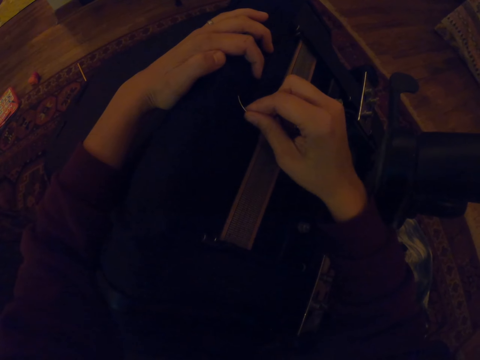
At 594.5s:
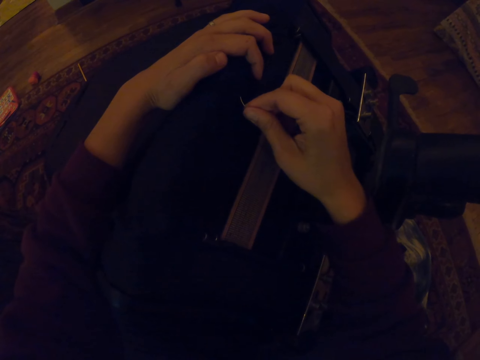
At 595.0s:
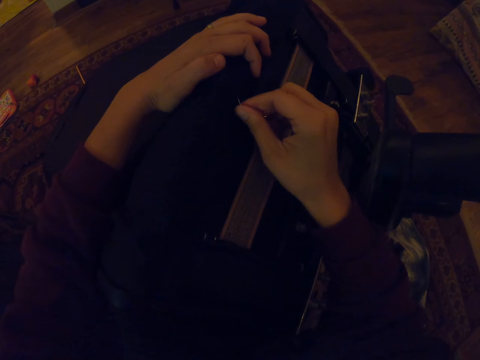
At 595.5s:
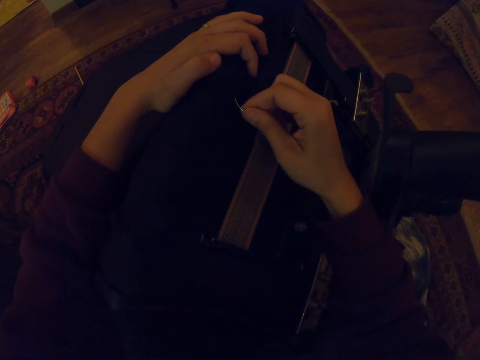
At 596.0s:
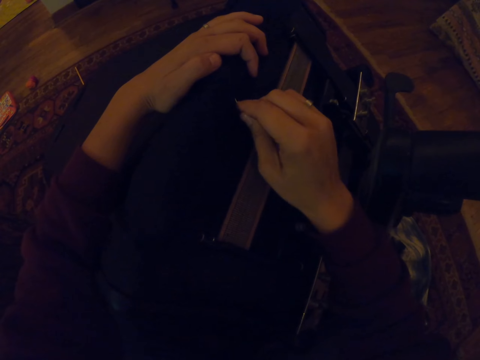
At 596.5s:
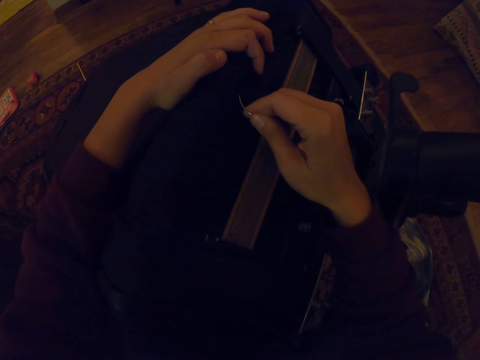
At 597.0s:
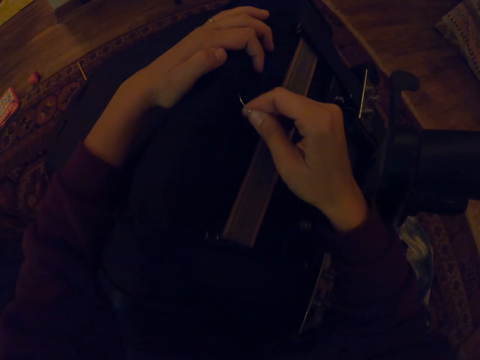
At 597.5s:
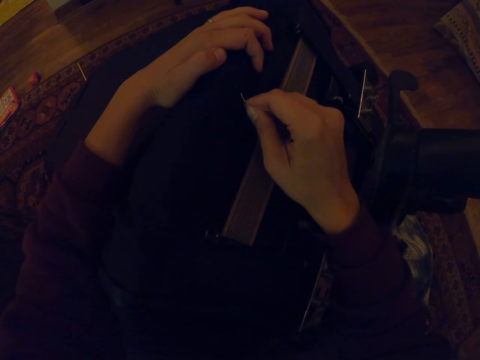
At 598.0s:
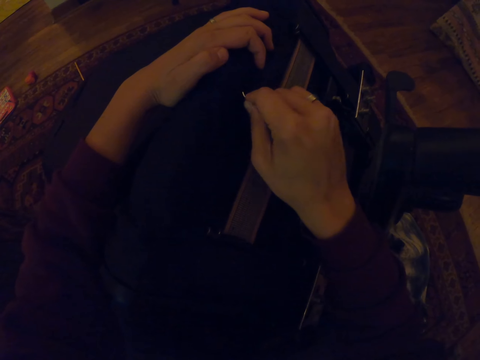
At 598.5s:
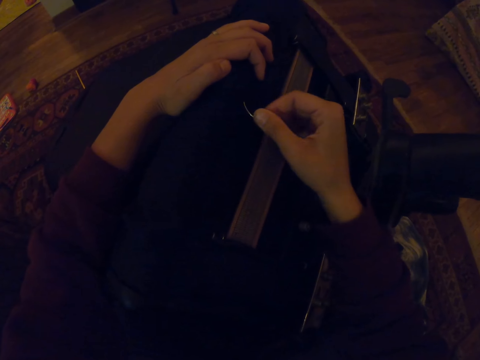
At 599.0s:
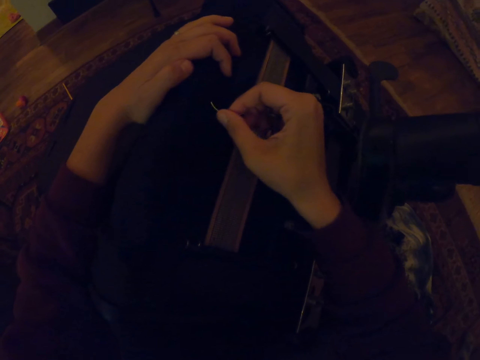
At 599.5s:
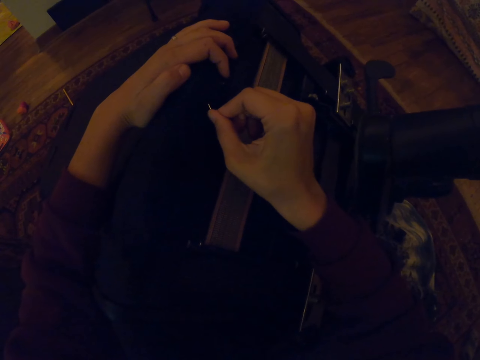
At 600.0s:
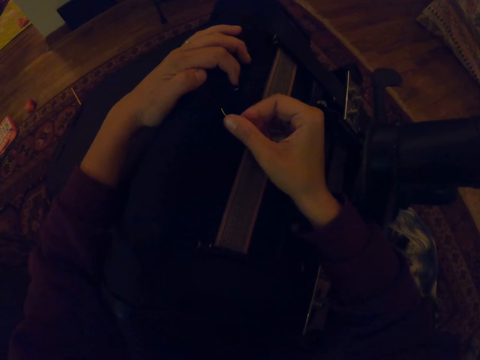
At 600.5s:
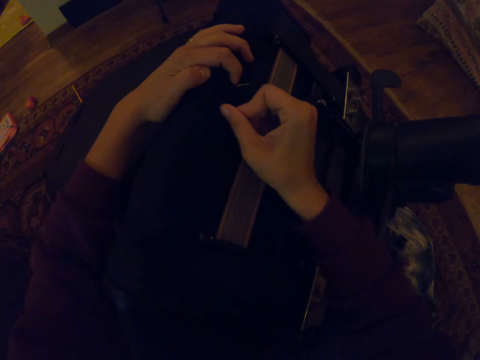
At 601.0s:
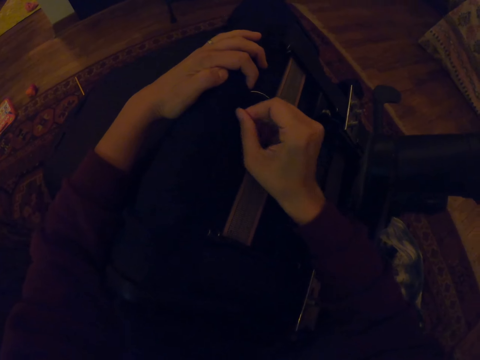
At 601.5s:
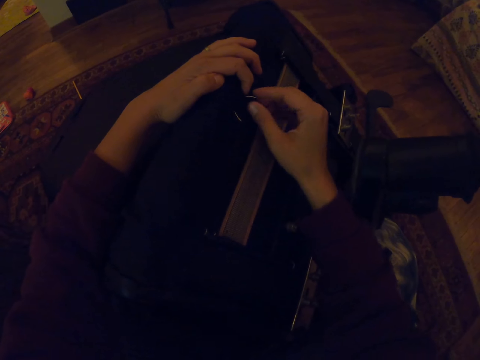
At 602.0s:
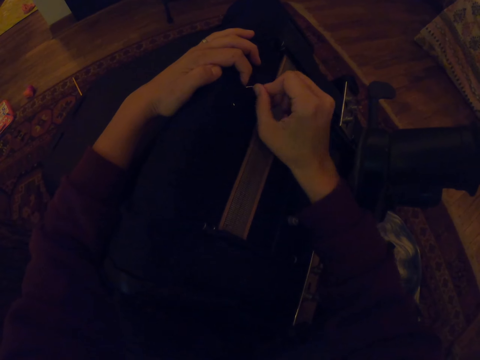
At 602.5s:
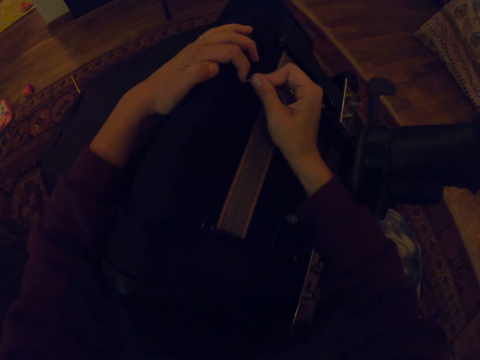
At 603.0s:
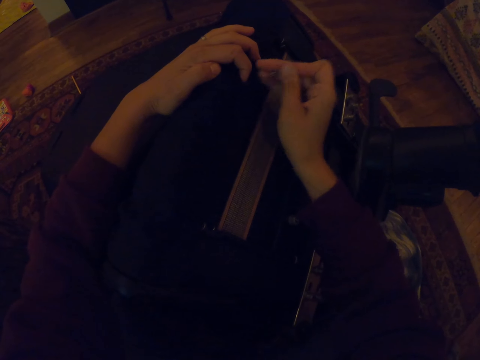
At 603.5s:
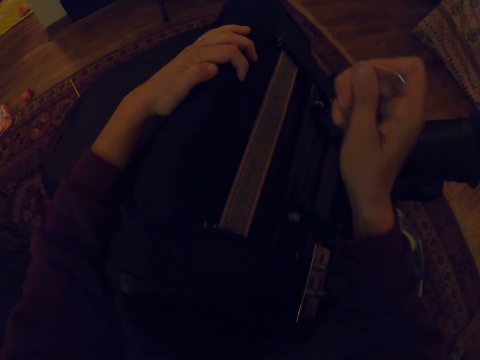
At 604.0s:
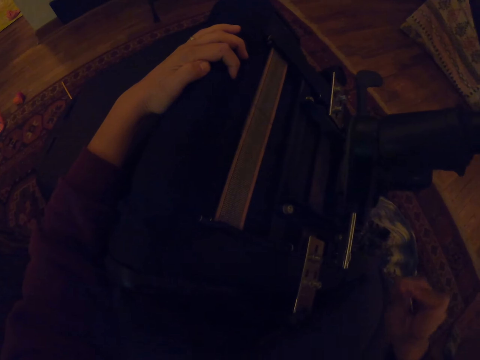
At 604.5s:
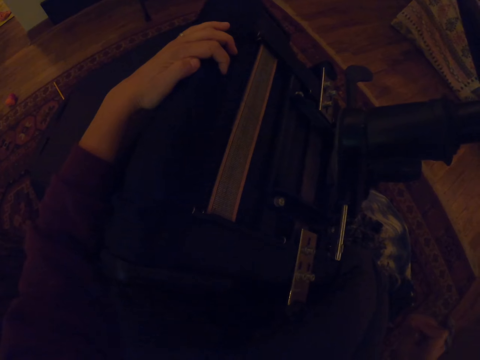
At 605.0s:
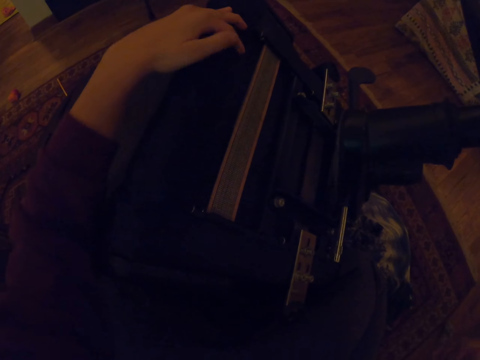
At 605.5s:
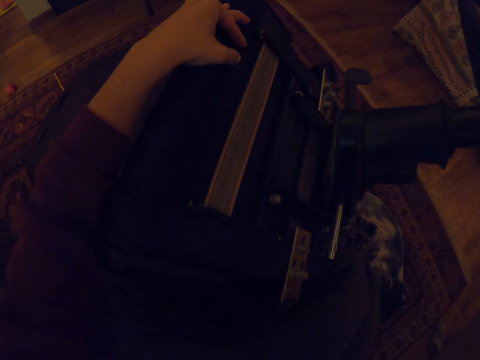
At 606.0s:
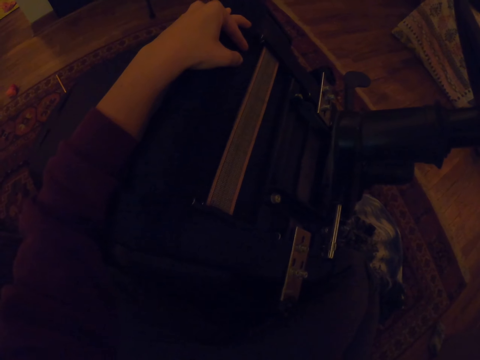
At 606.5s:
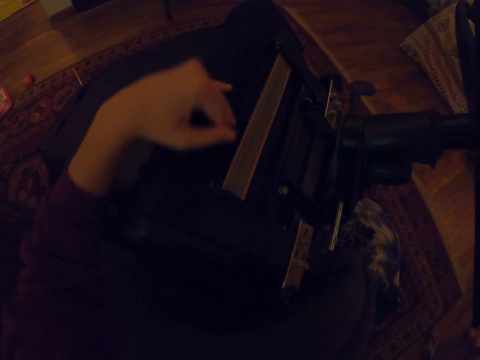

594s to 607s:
The camera wearer stretches the thread.

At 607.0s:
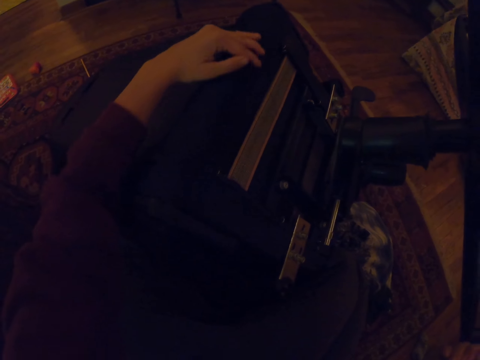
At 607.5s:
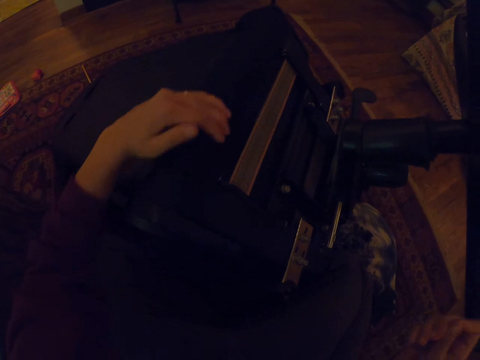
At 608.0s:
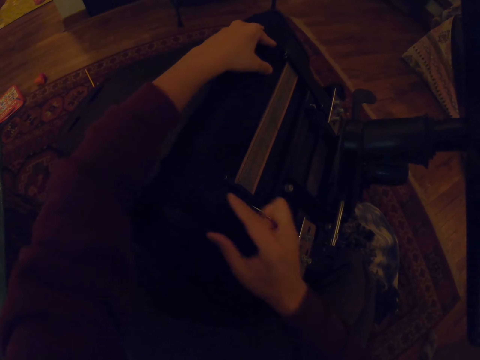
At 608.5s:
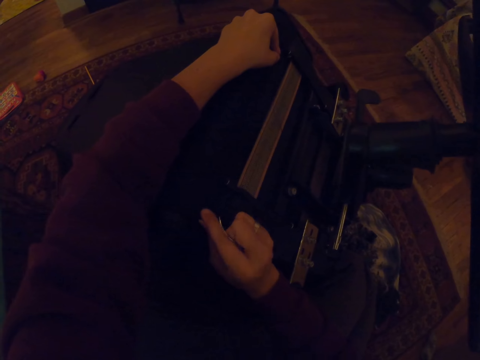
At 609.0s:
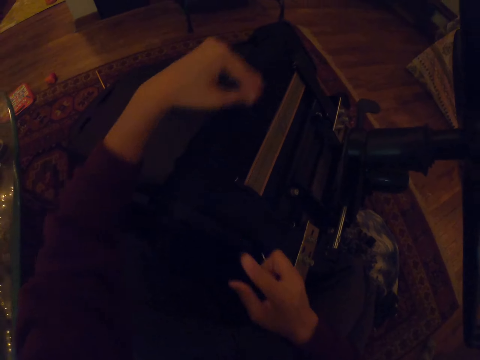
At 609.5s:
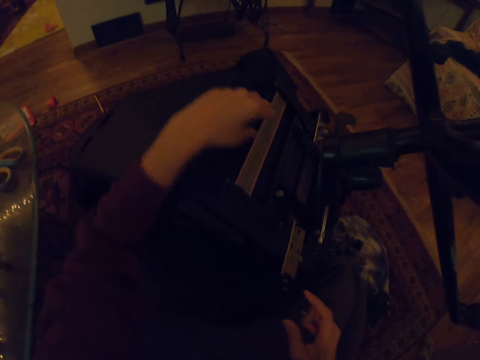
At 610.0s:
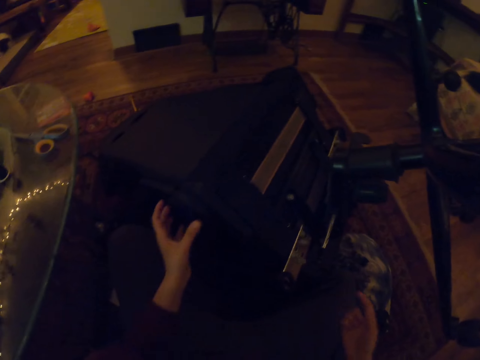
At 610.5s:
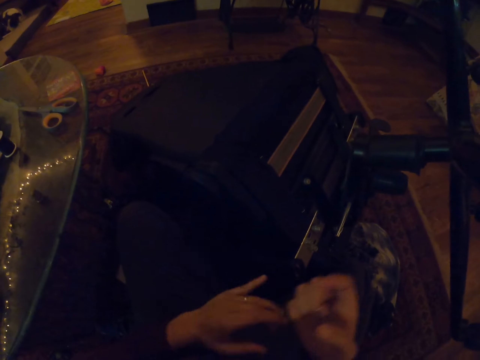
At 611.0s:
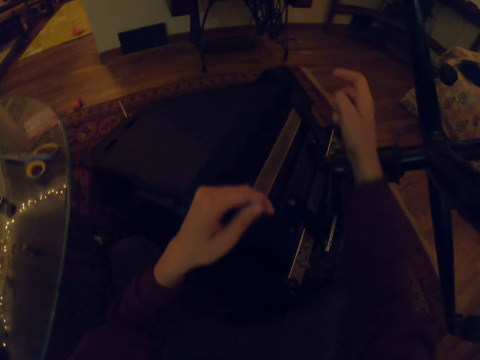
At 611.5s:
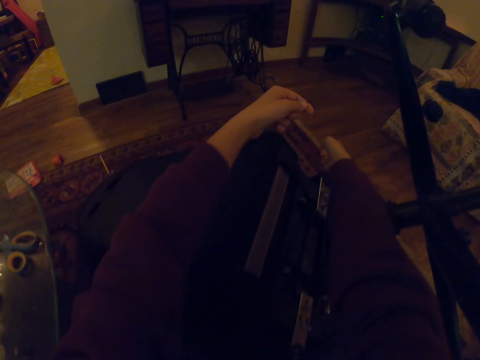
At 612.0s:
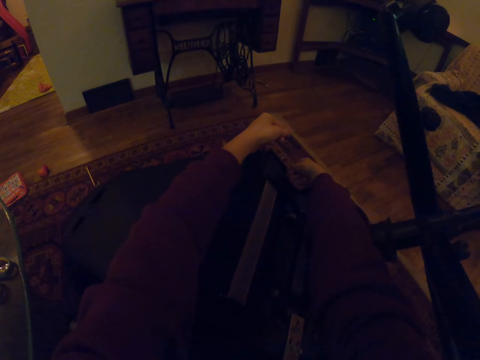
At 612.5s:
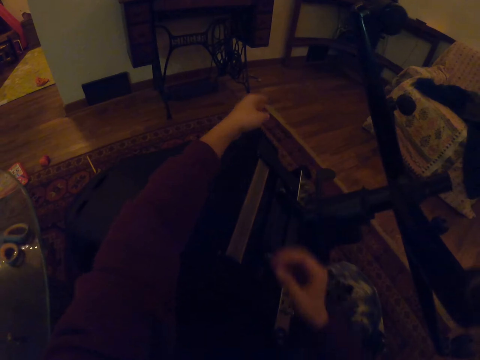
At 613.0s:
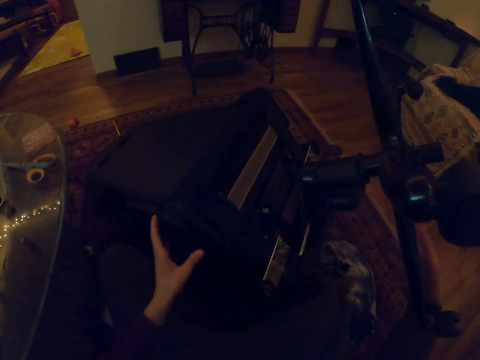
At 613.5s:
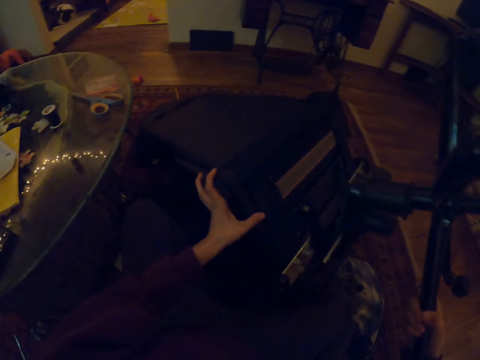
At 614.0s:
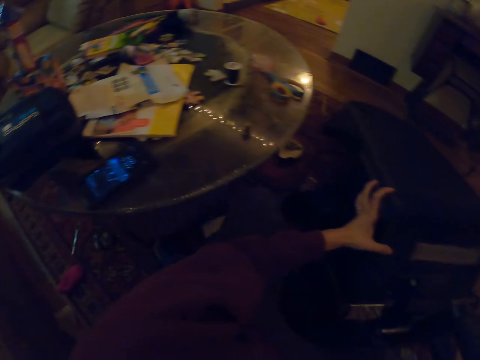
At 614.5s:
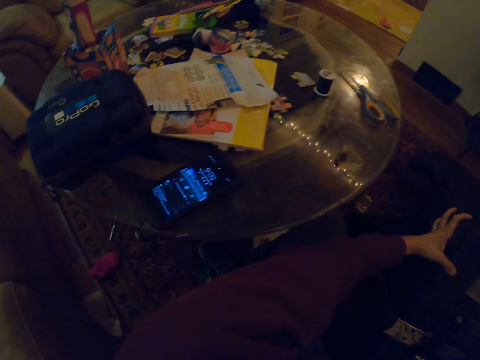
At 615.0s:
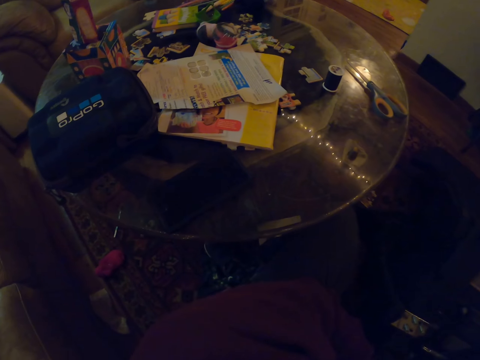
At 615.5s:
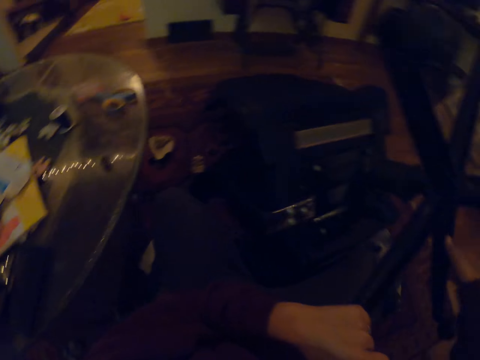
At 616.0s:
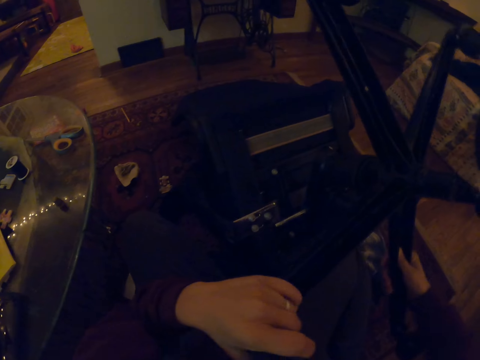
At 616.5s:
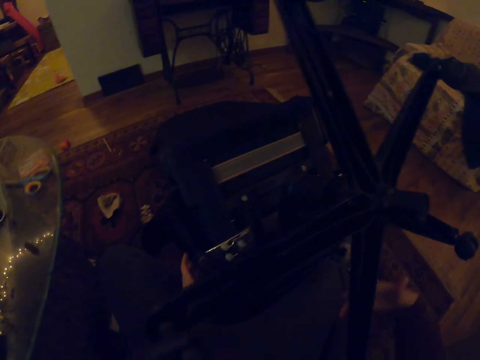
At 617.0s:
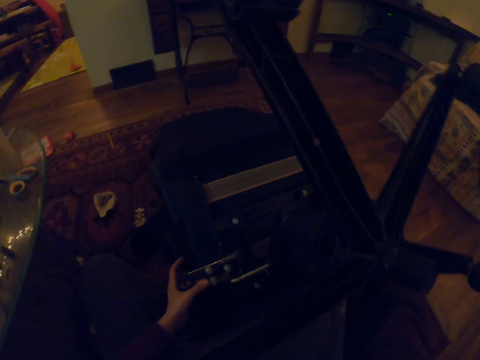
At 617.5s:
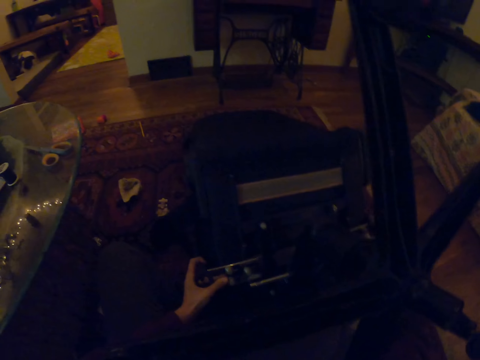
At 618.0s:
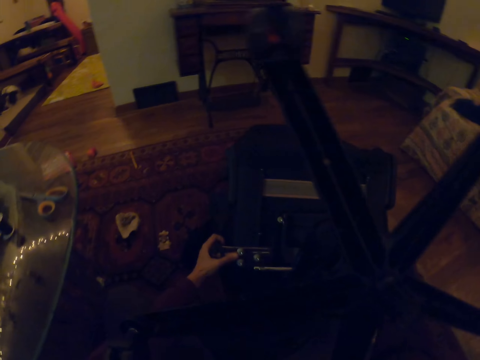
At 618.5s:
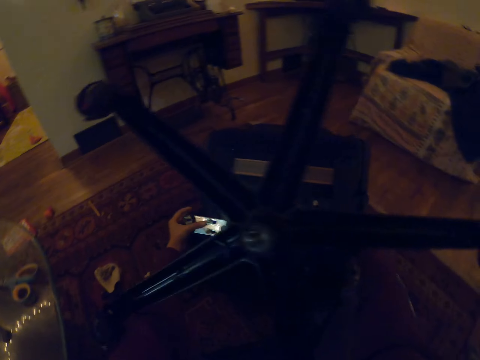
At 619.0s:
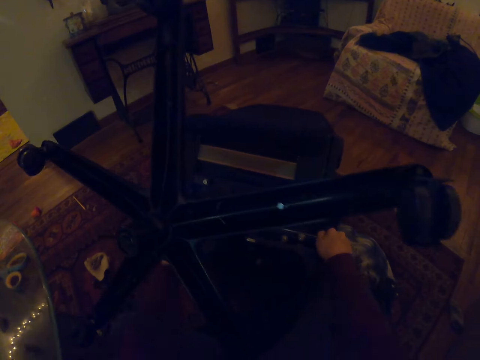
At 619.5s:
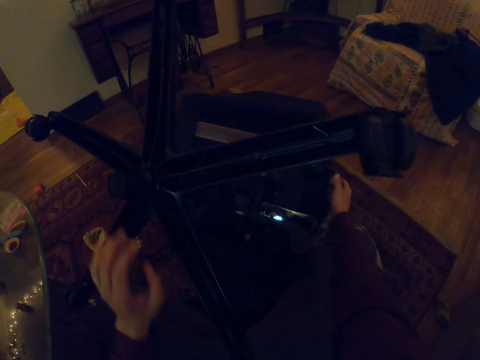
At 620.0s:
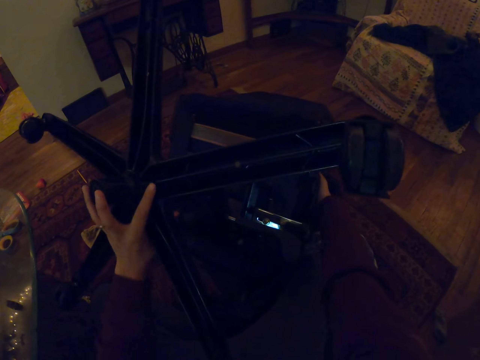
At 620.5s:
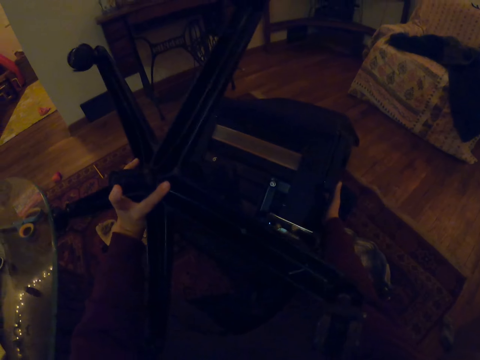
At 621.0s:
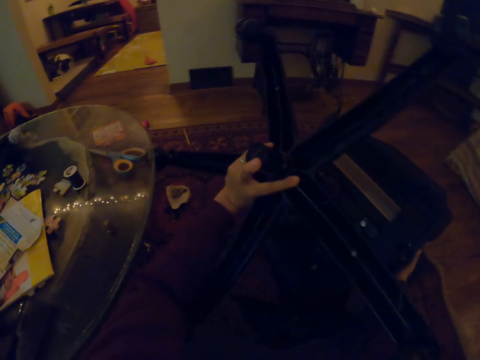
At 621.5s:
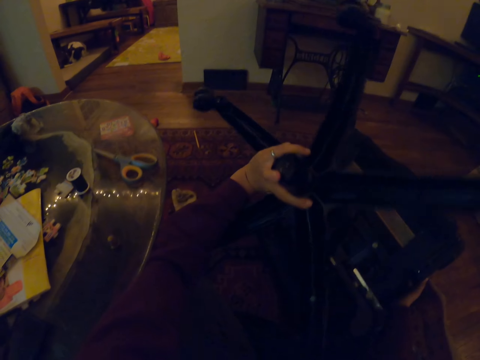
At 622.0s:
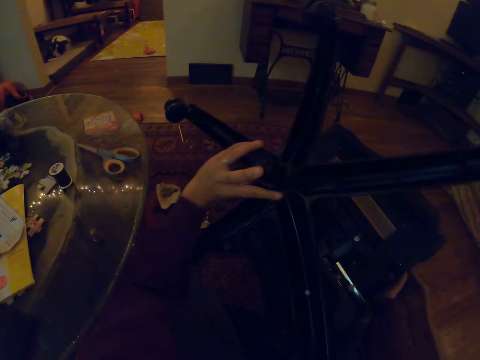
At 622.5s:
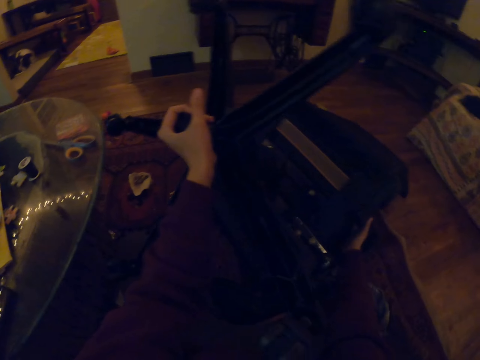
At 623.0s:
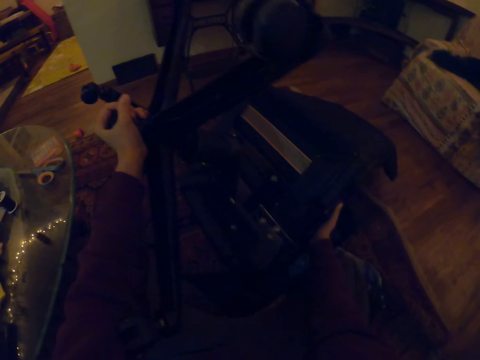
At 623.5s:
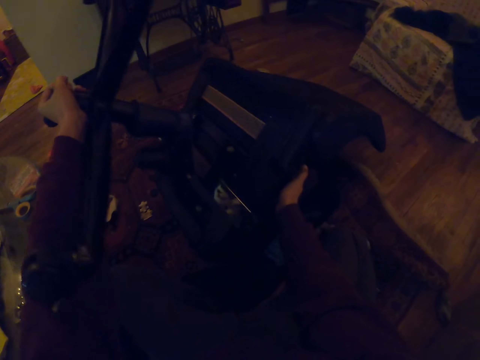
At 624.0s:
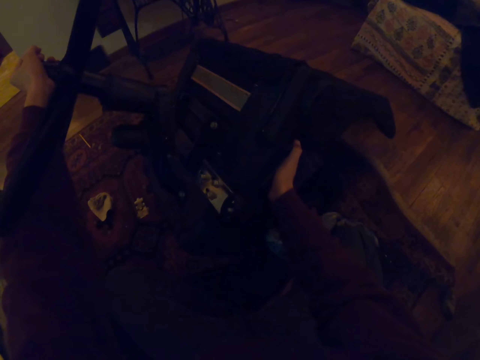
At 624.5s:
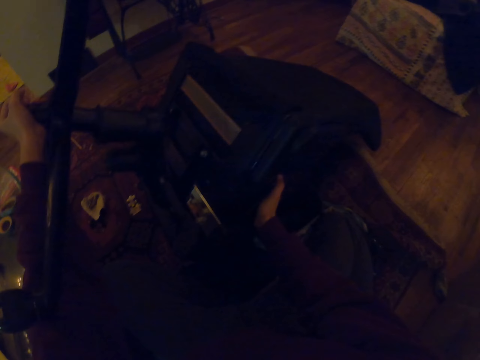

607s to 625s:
The camera wearer stretches with hands. They put down the curved hand needle. They turn the sewing machine round. They rotate the seat.
